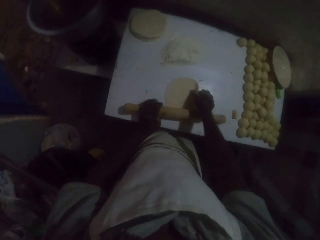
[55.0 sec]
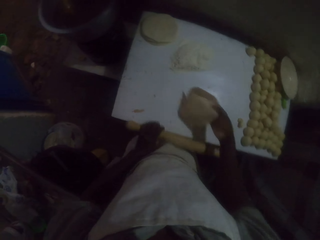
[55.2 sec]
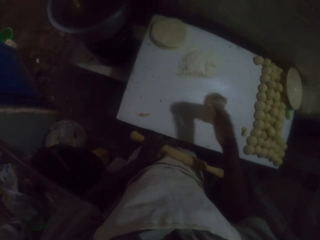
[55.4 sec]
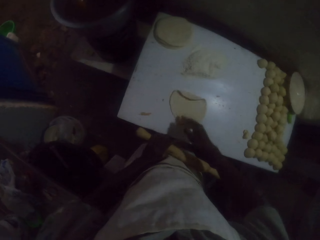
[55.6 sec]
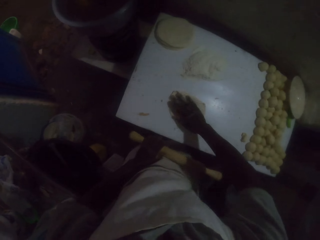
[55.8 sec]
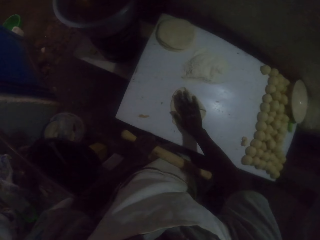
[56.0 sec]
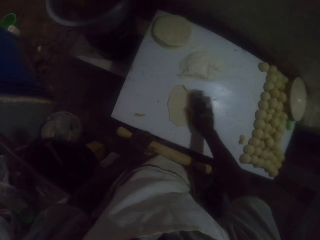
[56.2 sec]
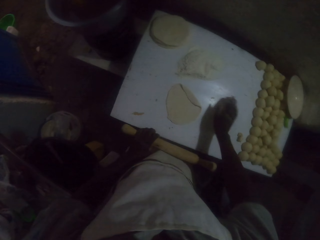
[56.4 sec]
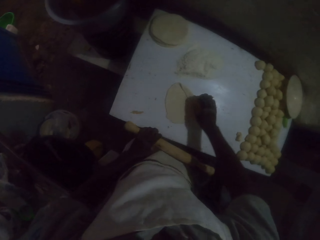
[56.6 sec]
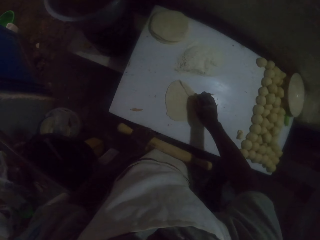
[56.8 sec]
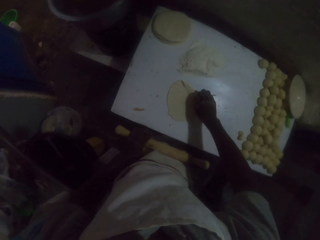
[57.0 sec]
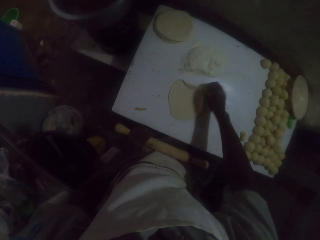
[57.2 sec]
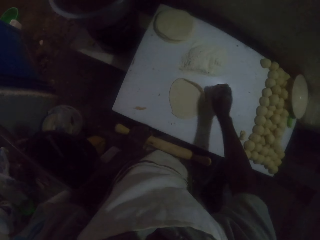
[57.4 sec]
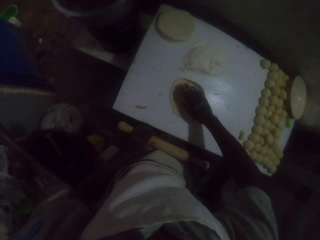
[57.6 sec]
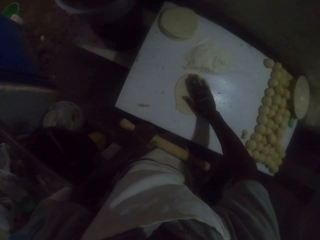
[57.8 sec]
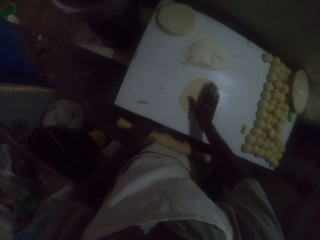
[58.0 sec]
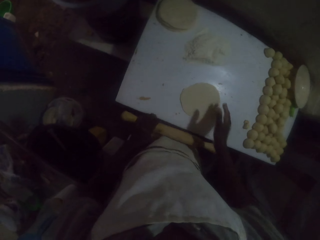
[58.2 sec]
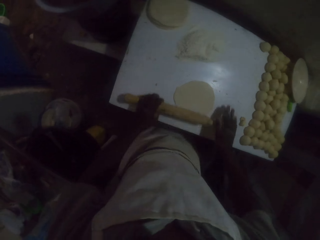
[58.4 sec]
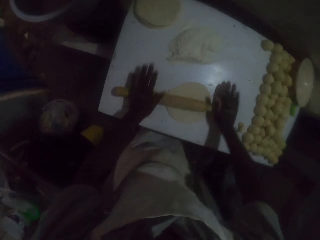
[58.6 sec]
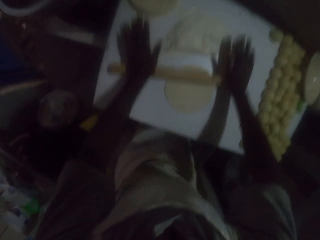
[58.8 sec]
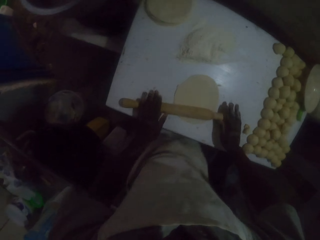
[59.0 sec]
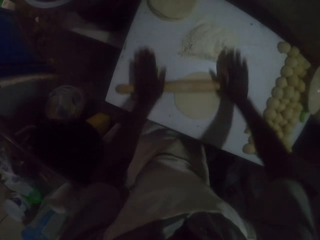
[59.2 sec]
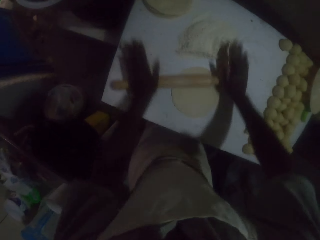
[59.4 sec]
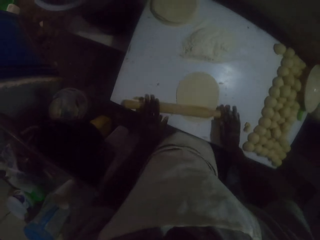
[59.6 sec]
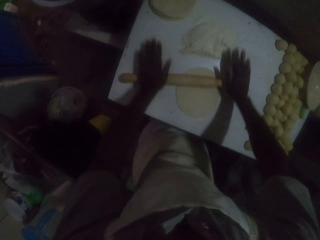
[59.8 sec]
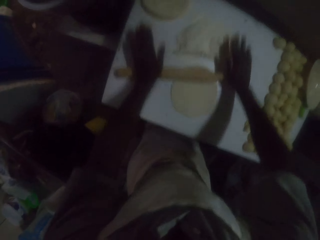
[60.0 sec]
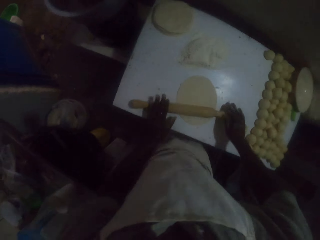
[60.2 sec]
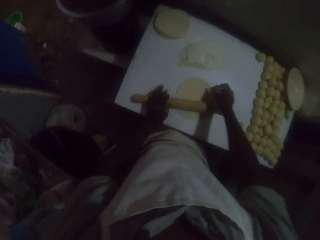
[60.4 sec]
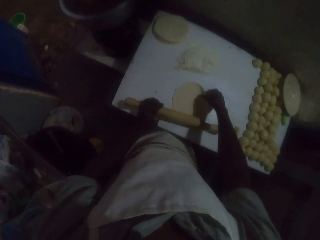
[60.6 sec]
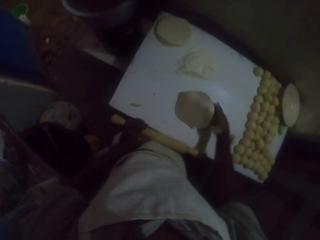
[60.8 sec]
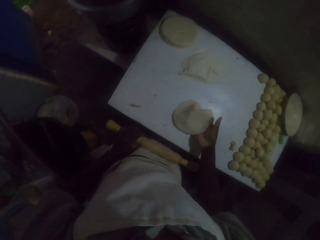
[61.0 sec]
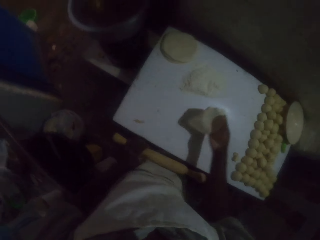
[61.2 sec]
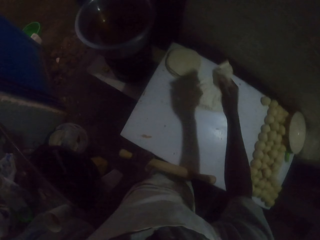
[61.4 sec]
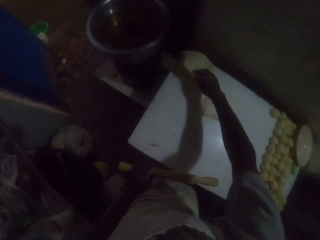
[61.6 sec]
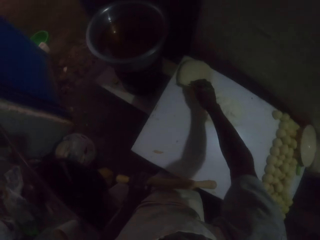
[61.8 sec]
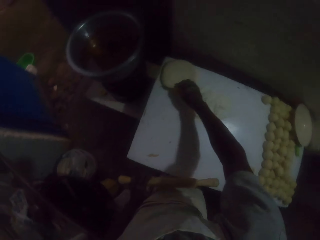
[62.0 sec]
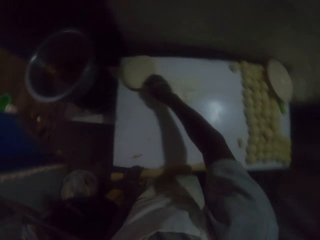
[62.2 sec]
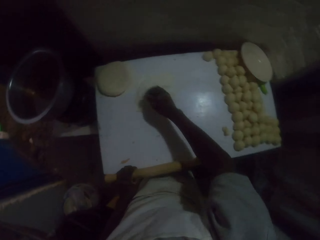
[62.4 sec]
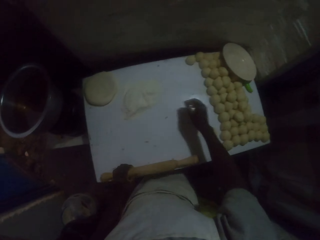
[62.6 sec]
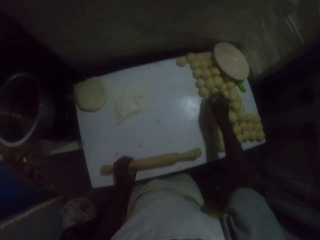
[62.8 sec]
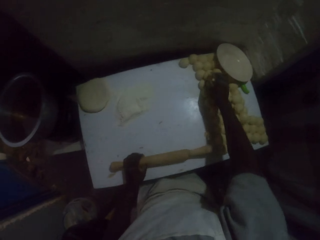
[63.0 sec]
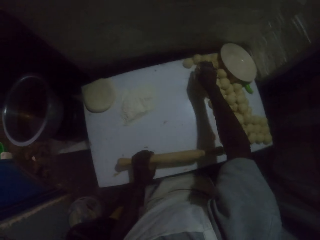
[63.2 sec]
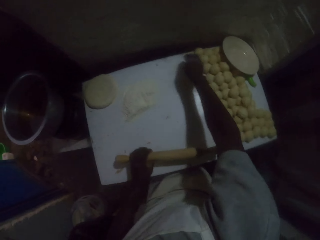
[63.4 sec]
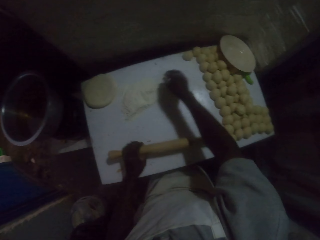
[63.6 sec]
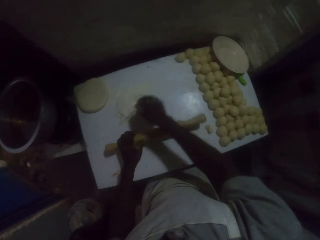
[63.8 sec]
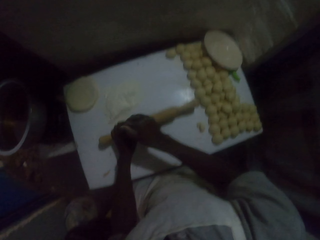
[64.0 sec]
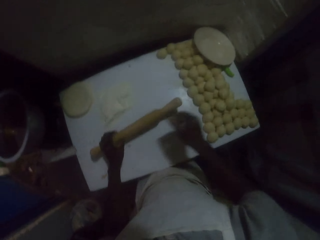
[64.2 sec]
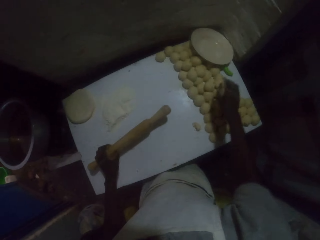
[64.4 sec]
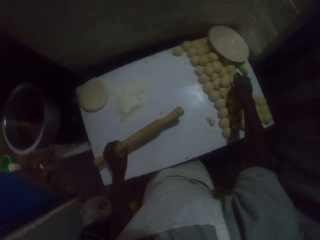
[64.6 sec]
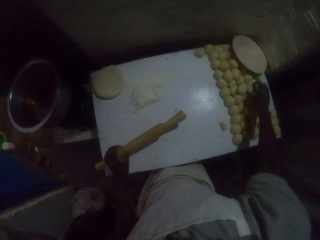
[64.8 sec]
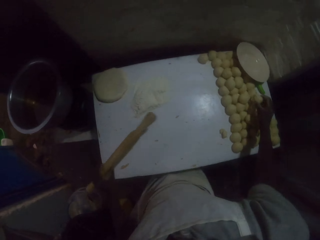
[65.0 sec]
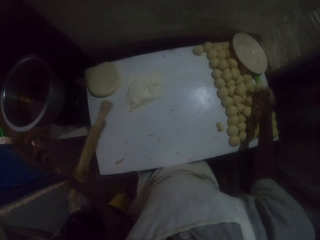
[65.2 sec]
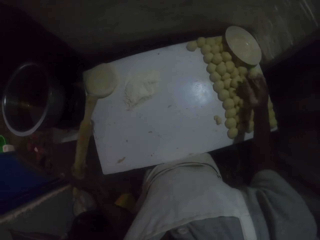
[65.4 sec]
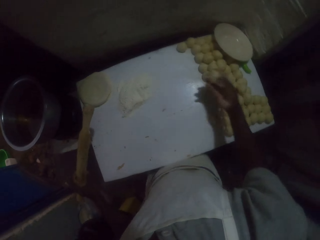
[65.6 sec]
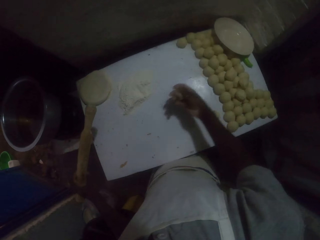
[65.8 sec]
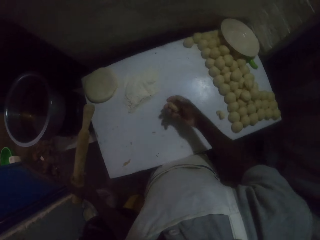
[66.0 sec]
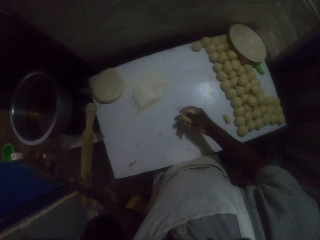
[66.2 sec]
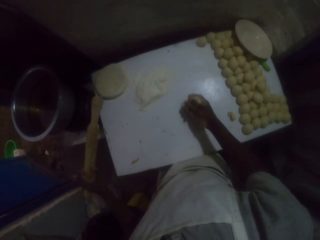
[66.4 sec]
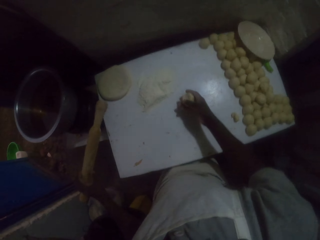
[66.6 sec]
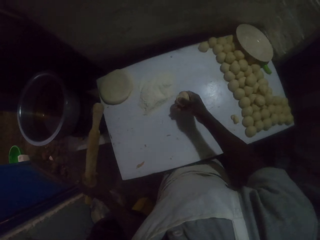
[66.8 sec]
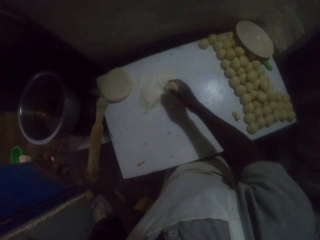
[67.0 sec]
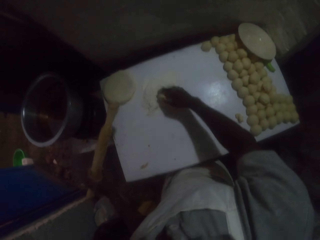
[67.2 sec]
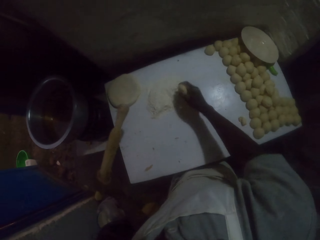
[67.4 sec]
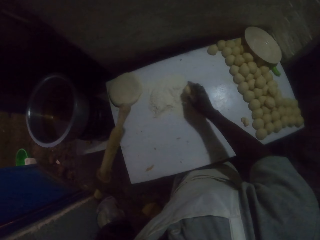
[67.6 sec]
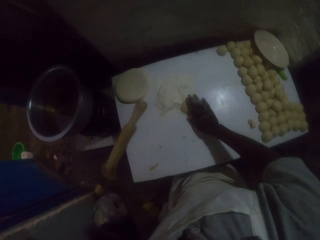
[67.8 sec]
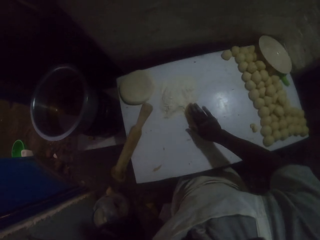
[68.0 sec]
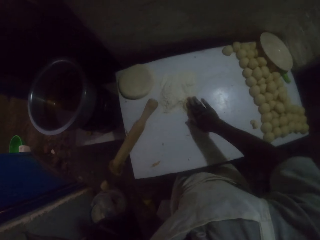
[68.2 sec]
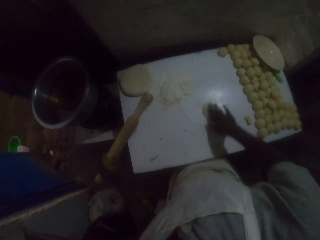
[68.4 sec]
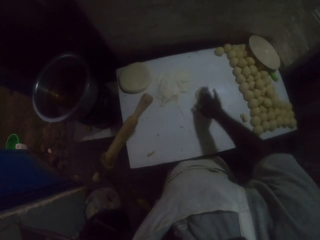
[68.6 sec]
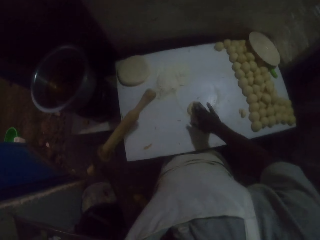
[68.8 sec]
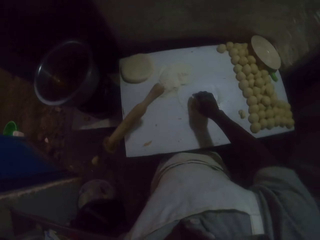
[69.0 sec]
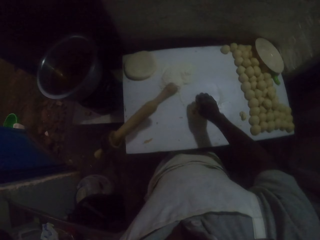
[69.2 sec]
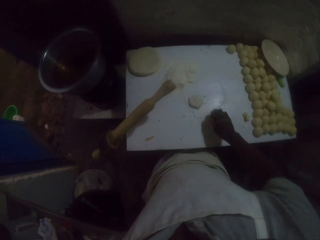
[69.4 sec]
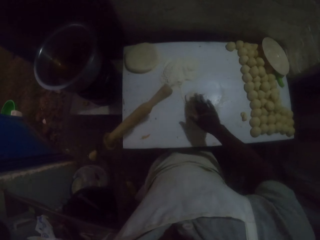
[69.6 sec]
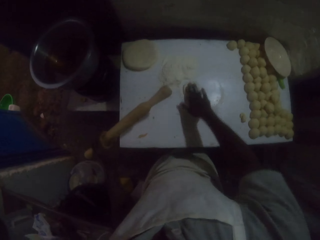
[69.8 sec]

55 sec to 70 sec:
The camera wearer picks up the dough on the table with the right hand. They roll the dough with the rolling pin. They pick up the dough on the table with the right hand. They place the rolled dough on others. They pick up the dough on the table with the right hand and rub the flour on the table with the dough roll in the right hand. They pick up the dough on the table with the right hand. They pass the dough through the flour. They rub the flour on the table with the dough roll in the right hand.

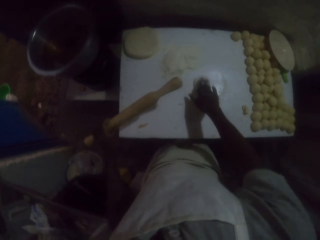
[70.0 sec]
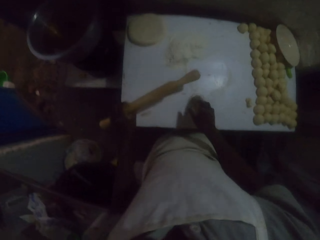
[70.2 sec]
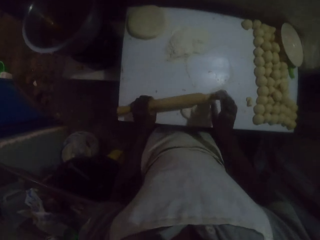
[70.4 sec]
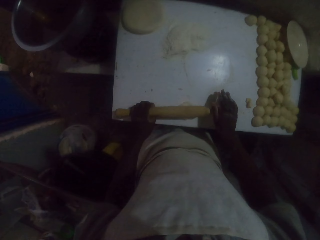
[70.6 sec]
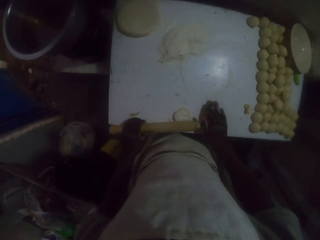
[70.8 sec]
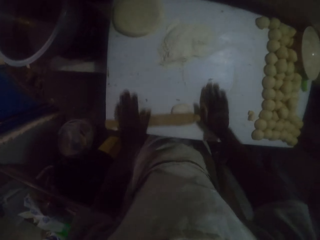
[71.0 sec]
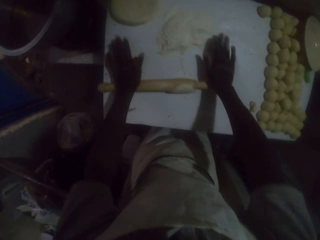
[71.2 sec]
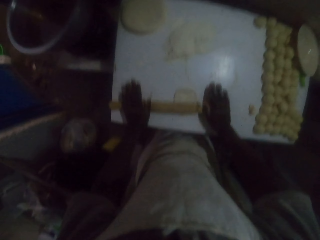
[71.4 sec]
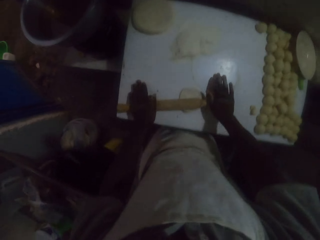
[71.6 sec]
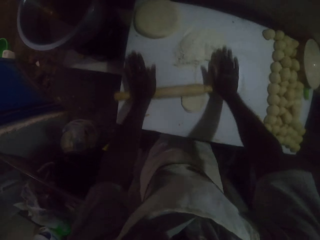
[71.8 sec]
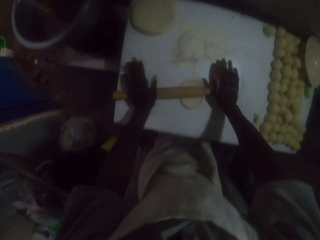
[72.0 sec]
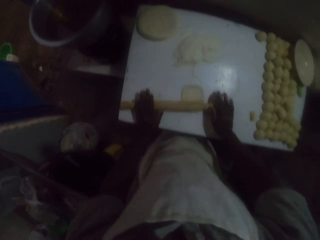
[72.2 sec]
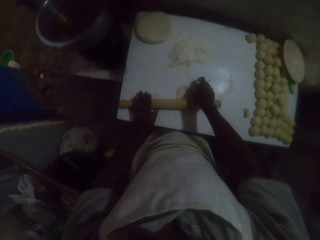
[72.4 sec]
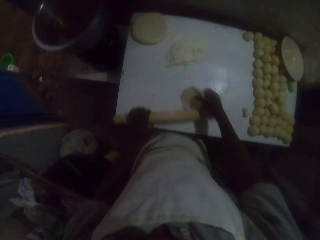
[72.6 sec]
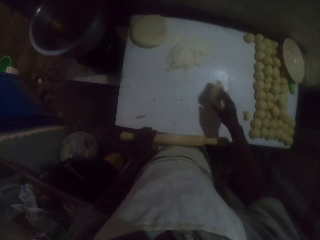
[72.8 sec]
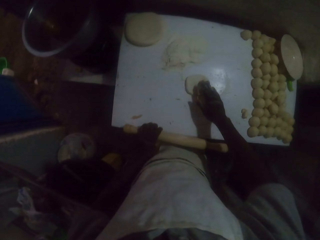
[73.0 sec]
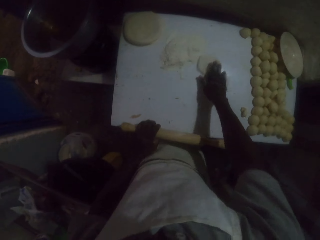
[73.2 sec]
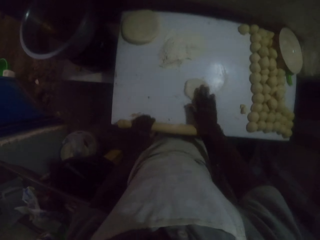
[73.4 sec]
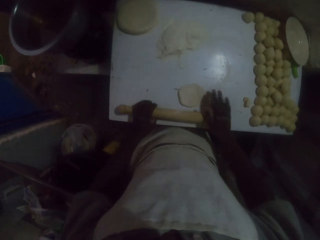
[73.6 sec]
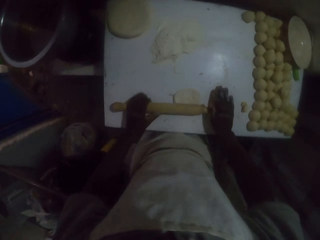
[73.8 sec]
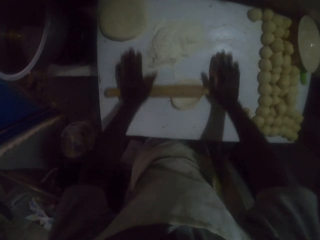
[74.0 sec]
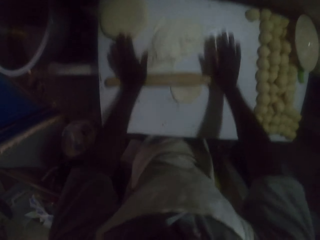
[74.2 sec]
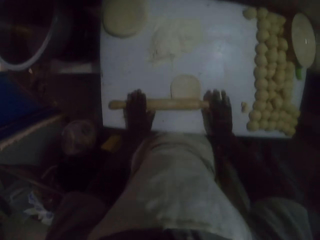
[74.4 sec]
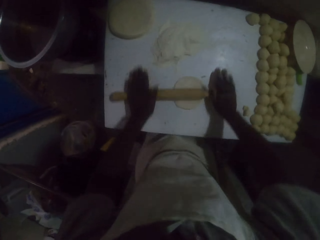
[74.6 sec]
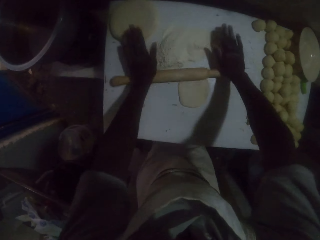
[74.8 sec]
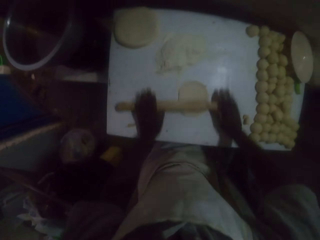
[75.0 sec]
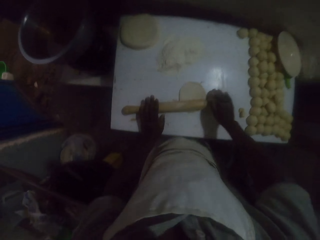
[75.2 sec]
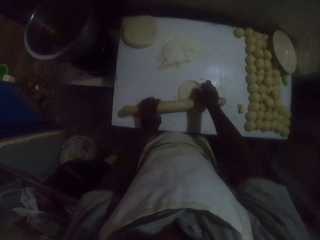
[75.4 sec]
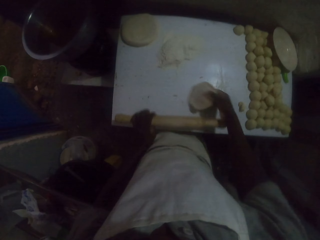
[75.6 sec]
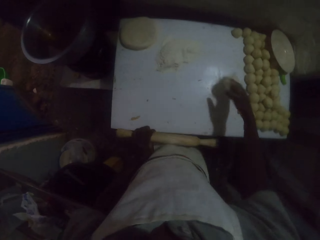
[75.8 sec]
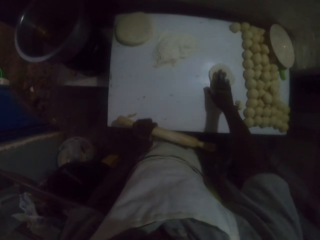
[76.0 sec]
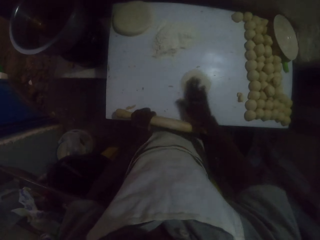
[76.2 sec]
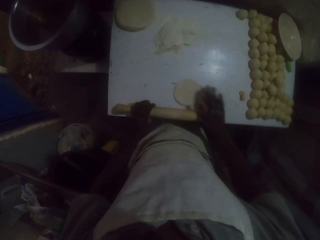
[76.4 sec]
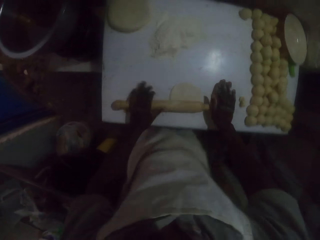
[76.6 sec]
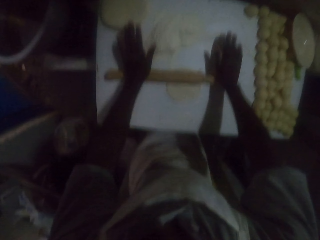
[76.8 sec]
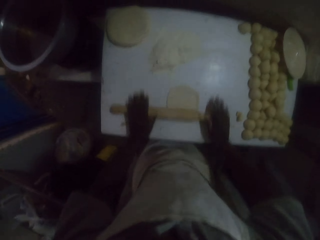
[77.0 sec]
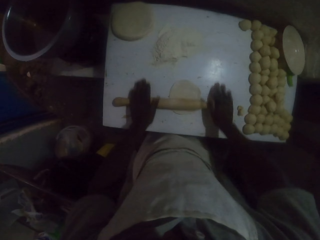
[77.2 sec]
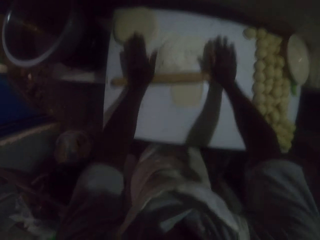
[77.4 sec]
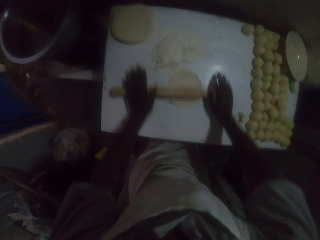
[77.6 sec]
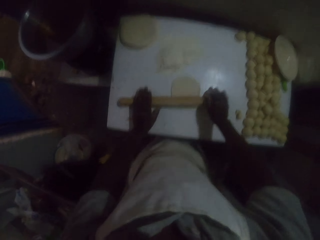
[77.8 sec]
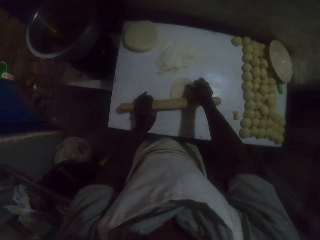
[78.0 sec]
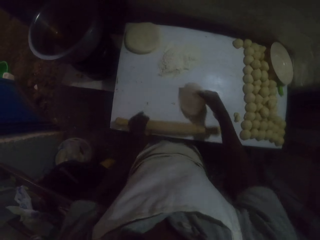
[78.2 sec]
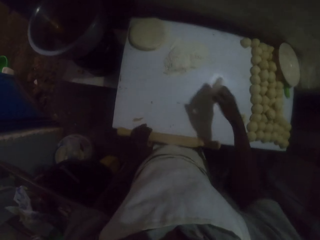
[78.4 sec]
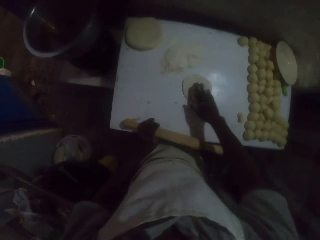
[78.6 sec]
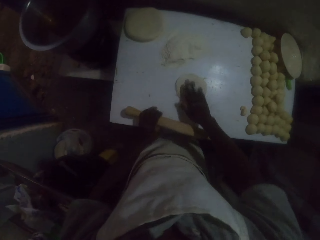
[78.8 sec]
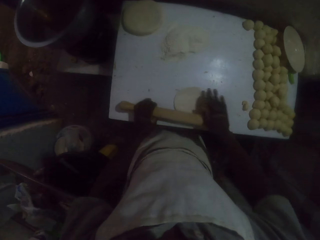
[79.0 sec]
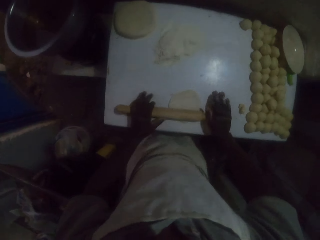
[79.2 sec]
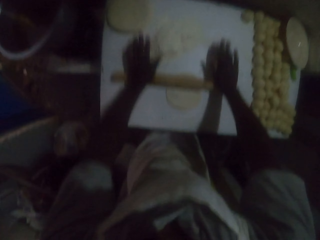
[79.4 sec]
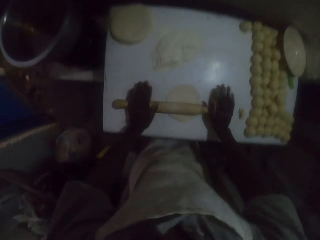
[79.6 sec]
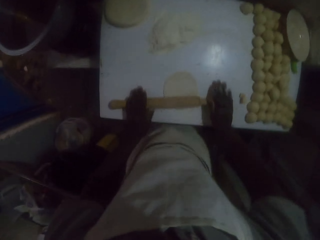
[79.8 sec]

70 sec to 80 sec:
The camera wearer rolls the dough with the rolling pin. They turn the dough with the right hand. They flatten the dough with the rolling pin. They turn the dough with the right hand. They roll the dough with the rolling pin. They turn the dough with the right hand.
